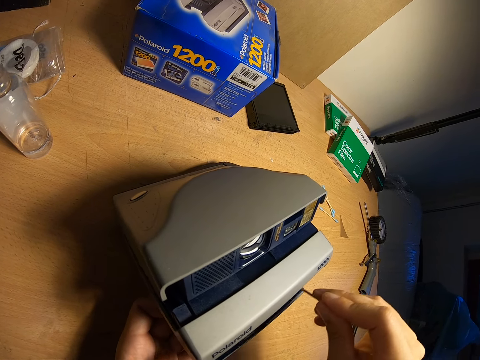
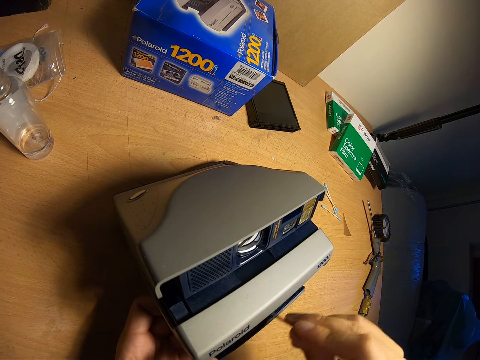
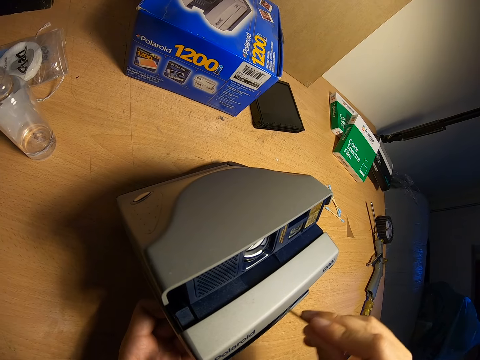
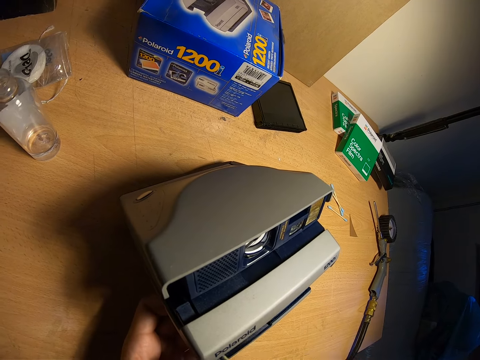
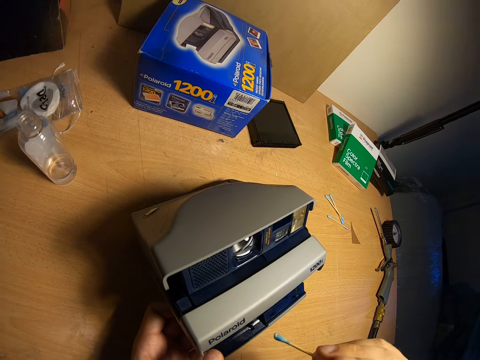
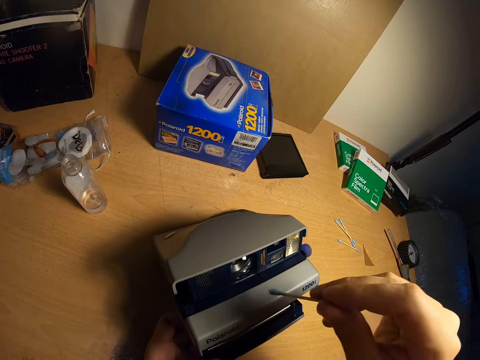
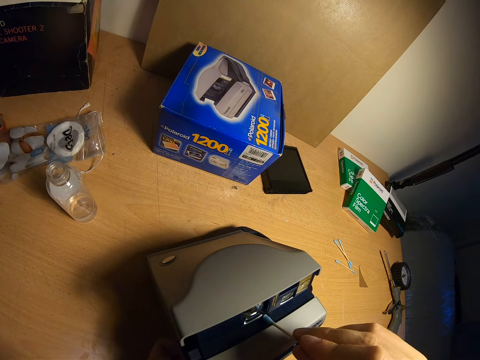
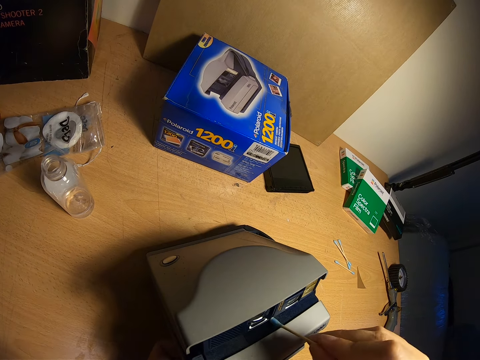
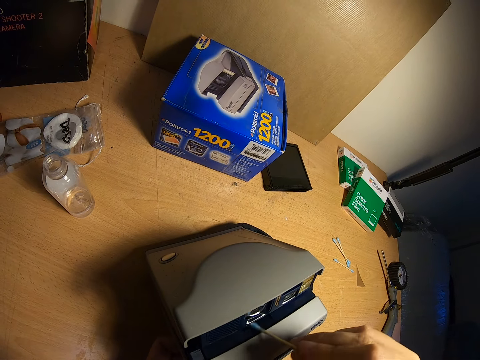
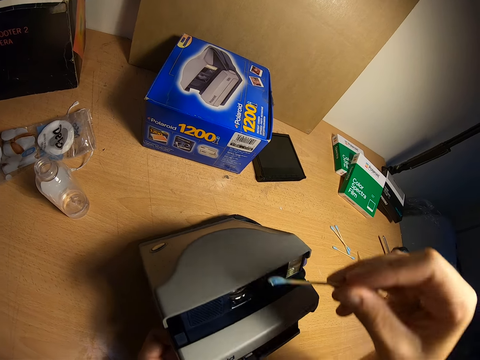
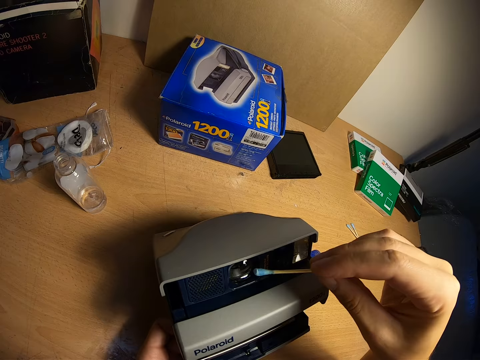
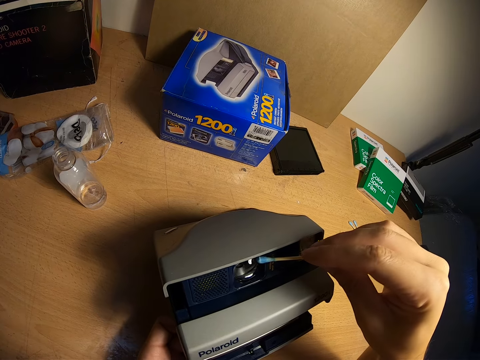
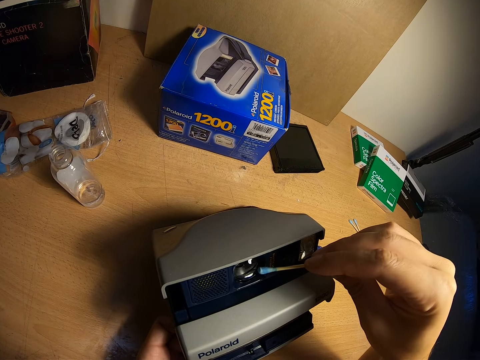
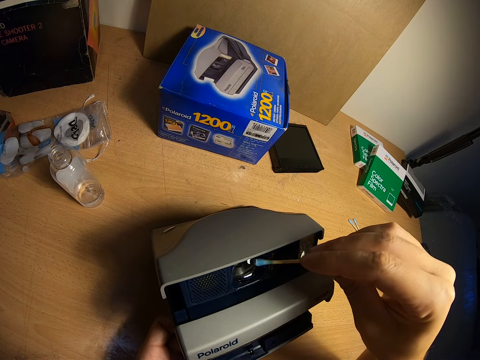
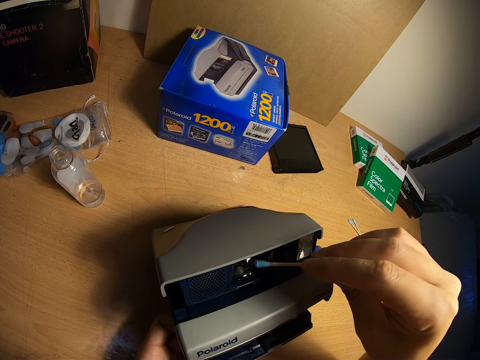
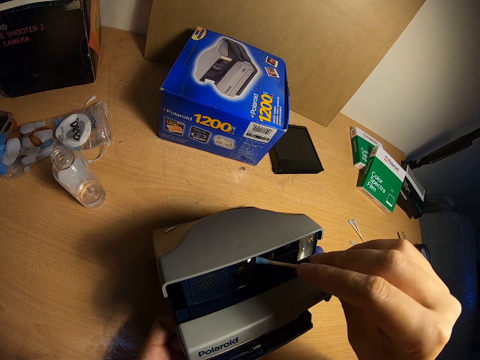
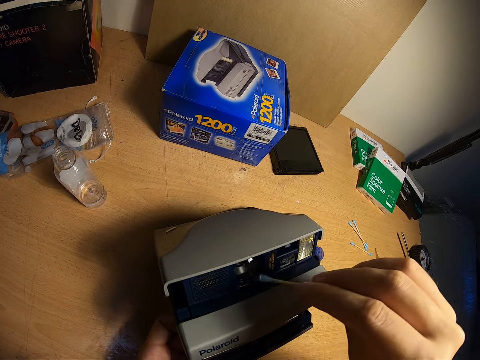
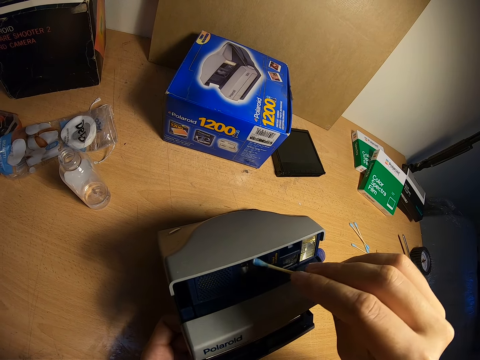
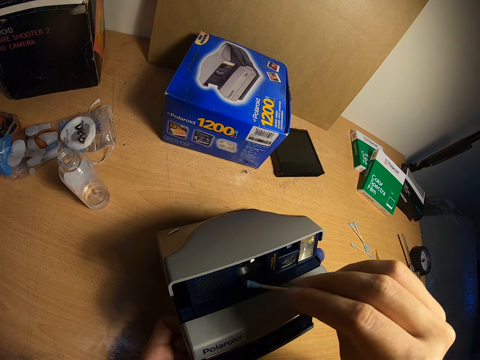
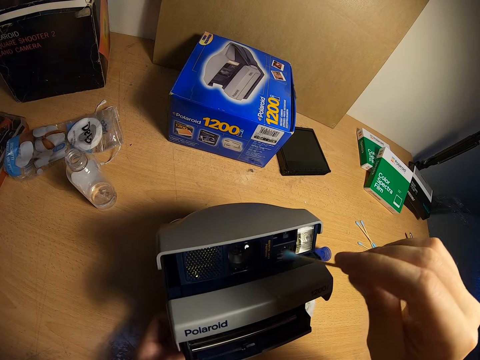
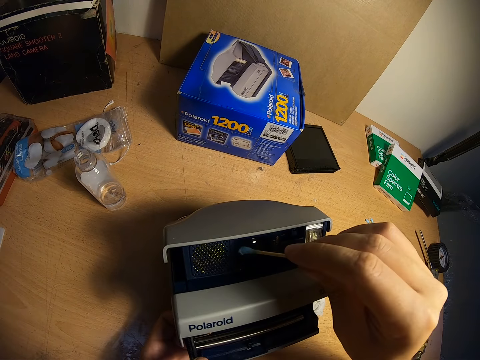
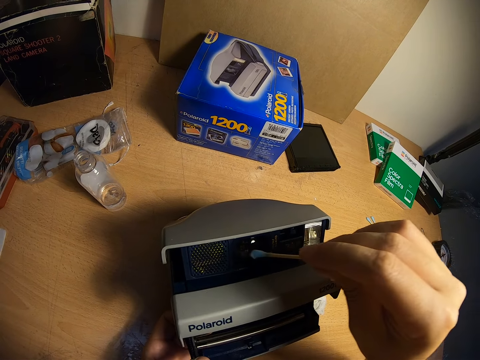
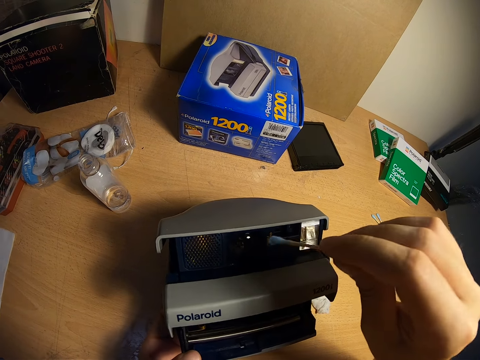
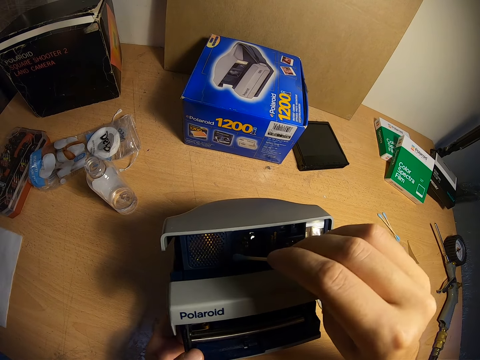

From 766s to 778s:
The camera wearer cleans the camera lens with the cotton bud.

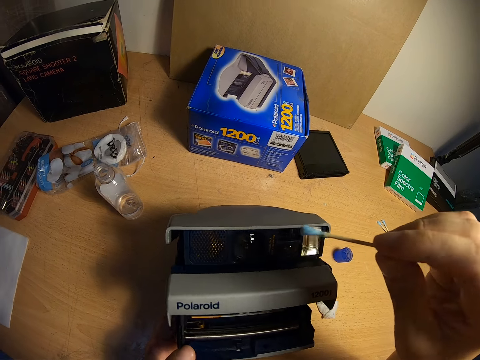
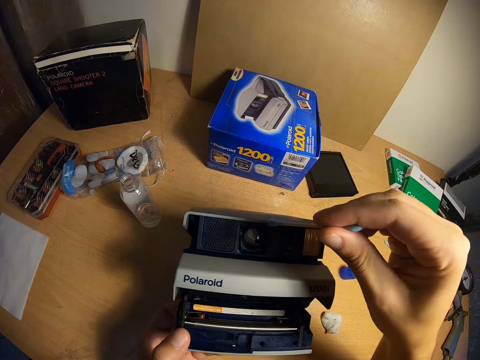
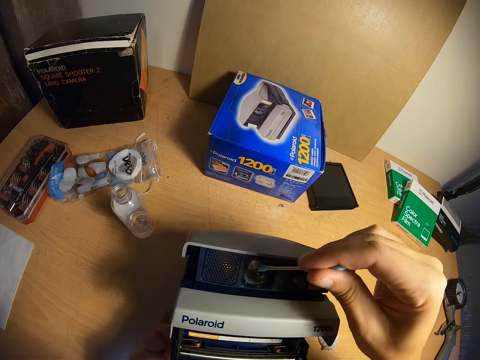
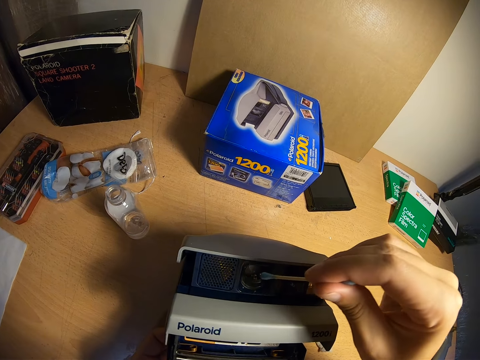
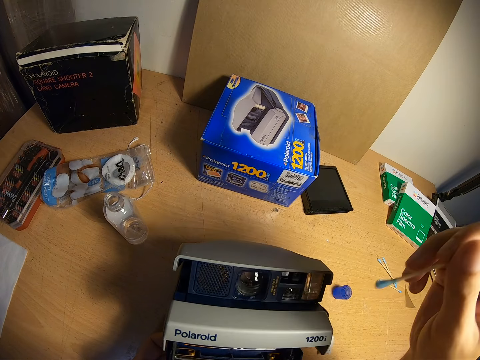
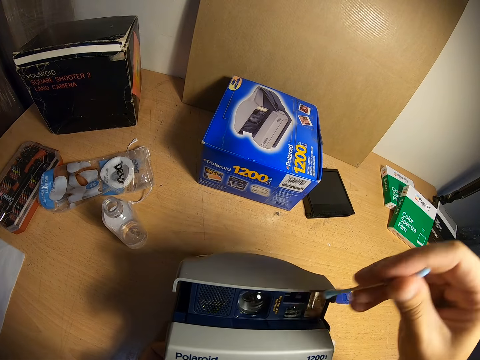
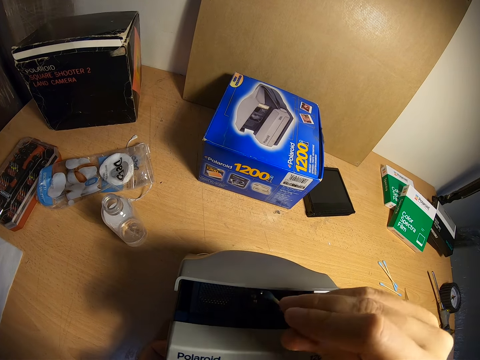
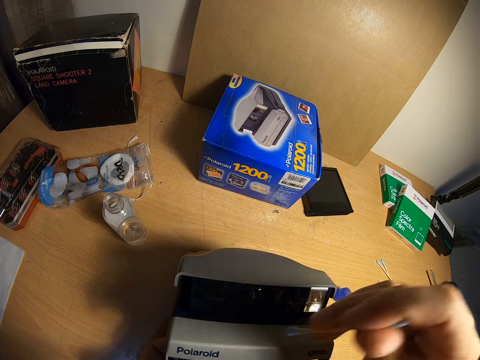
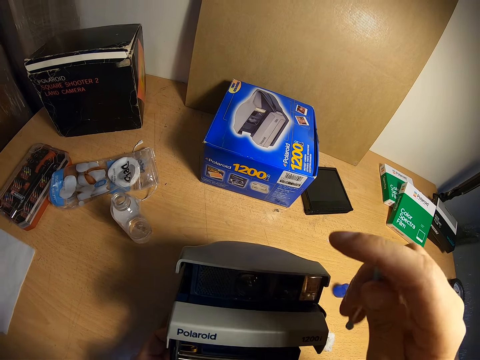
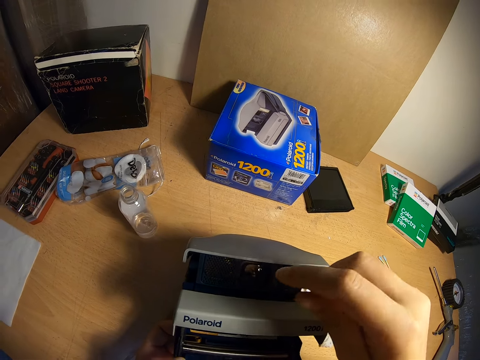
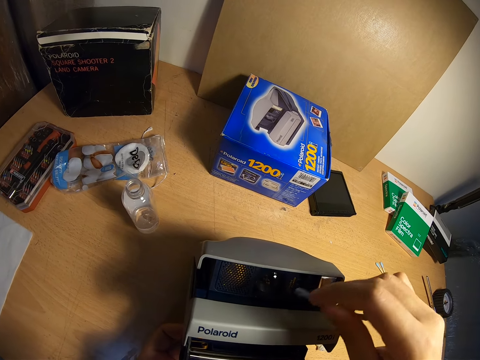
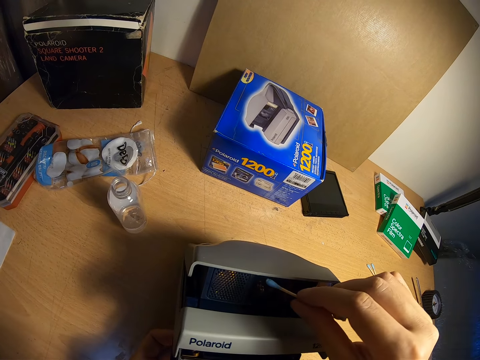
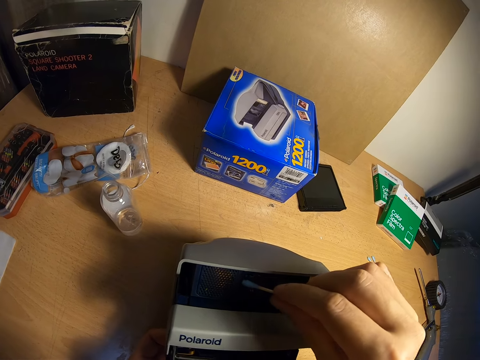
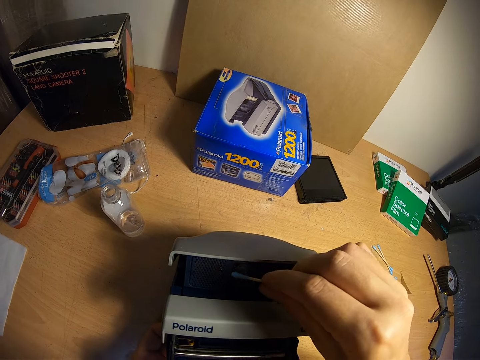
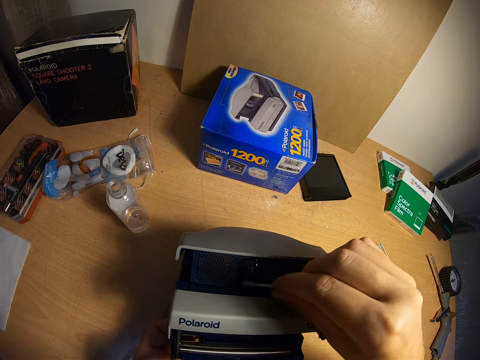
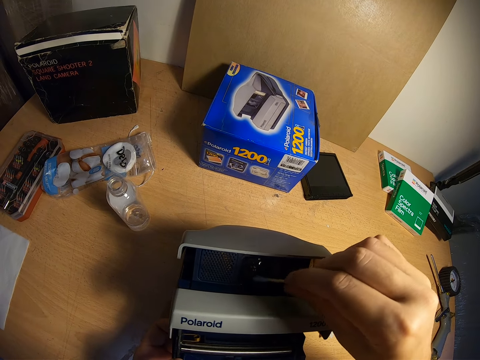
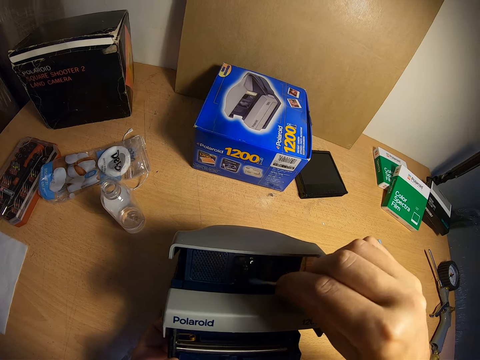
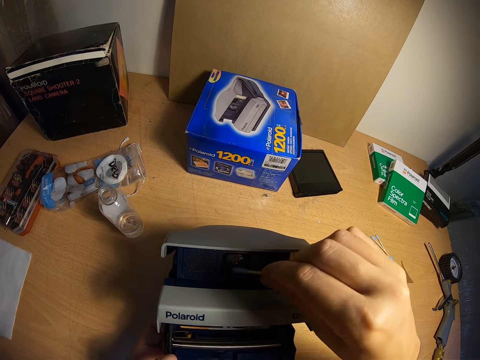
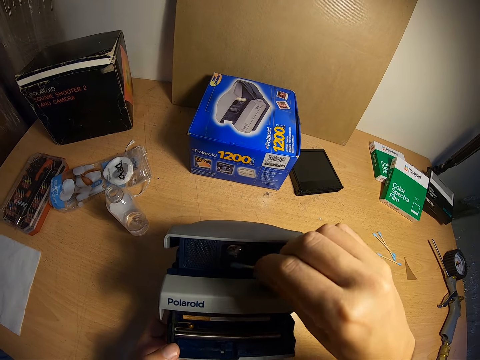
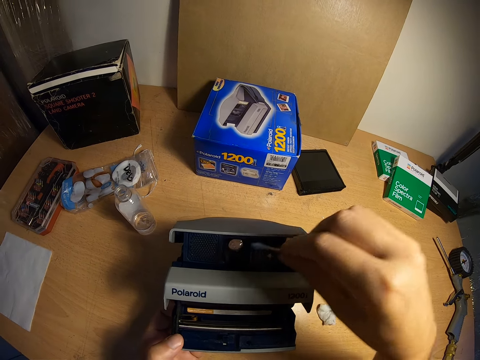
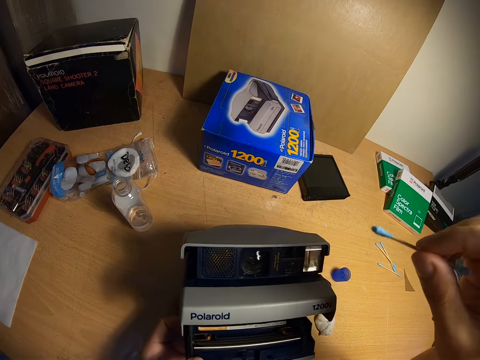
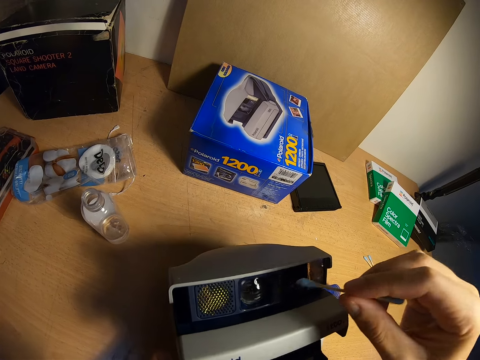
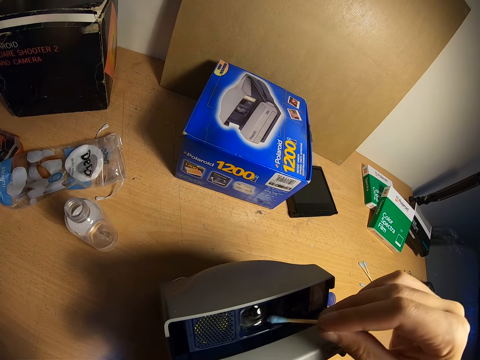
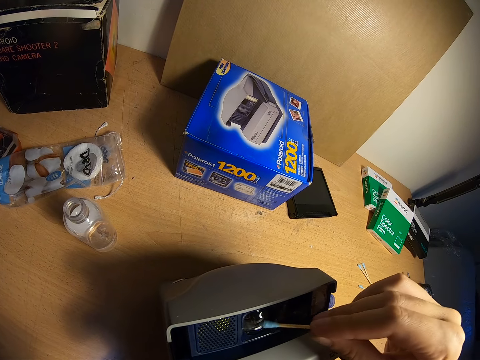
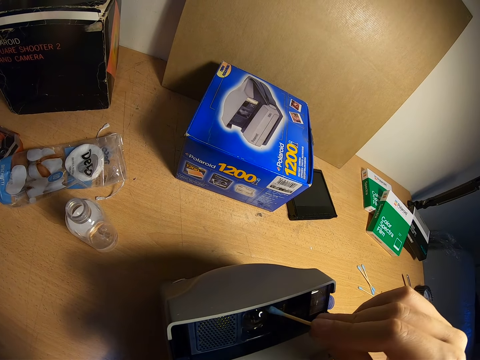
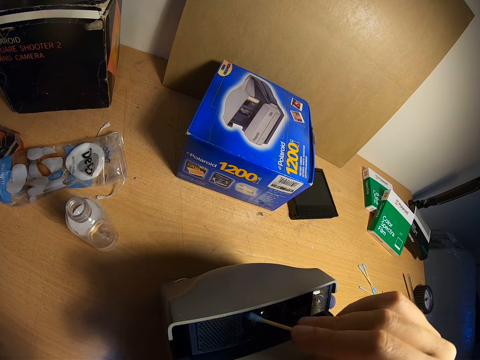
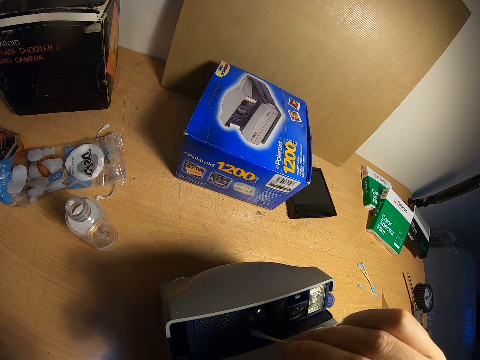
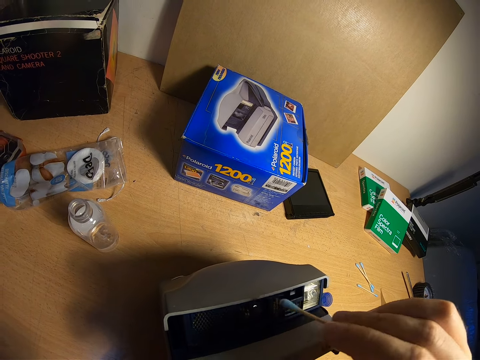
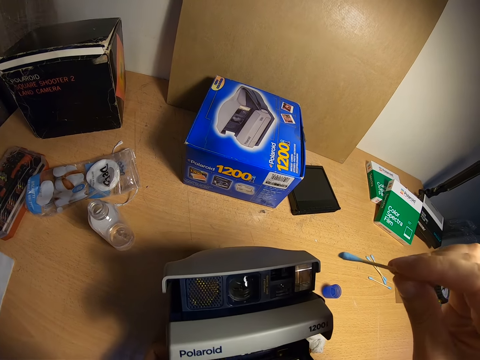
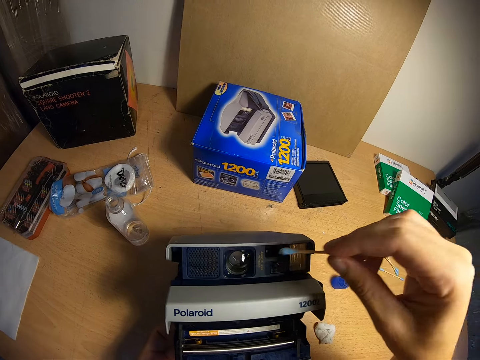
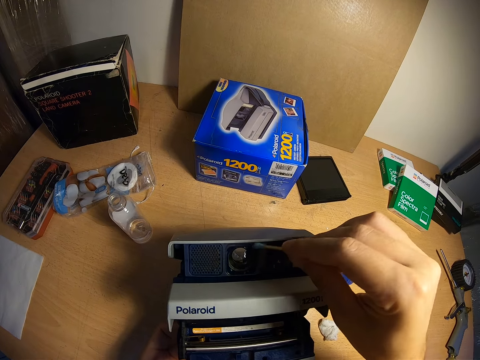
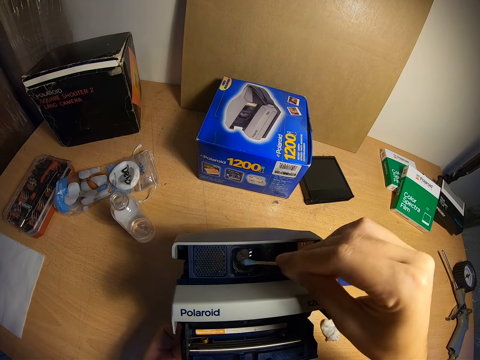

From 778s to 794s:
The camera wearer removes the cotton bud from the camera lens. They clean the camera lens with the cotton bud. They remove the cotton bud from the camera lens. They clean the camera lens with the cotton bud. They remove the cotton bud from the camera lens. They clean the camera lens with the cotton bud. They remove the cotton bud from the camera lens. They clean the camera lens with the cotton bud.
